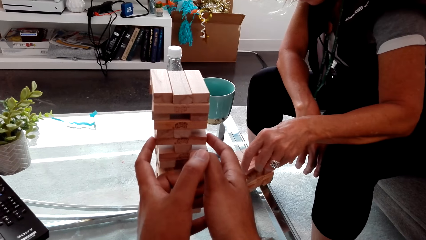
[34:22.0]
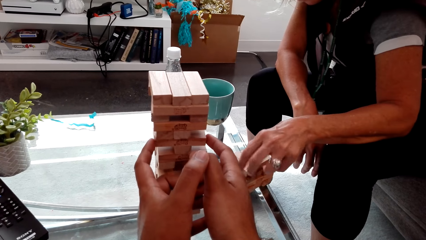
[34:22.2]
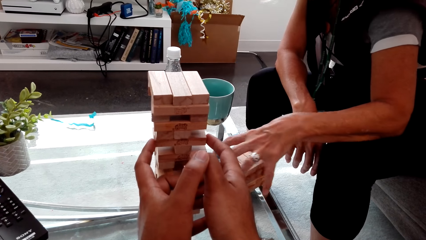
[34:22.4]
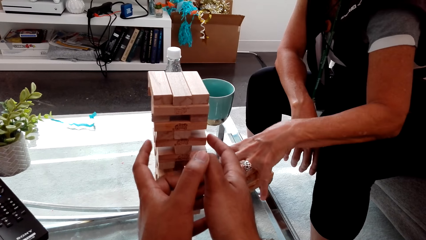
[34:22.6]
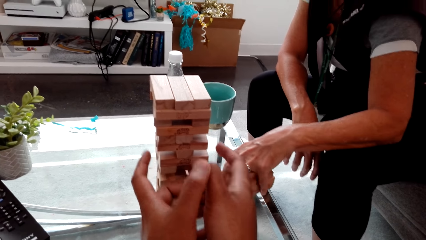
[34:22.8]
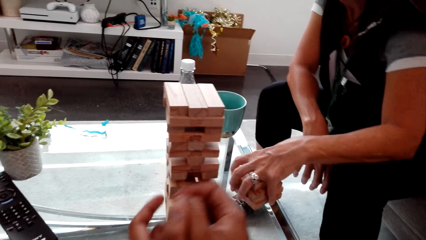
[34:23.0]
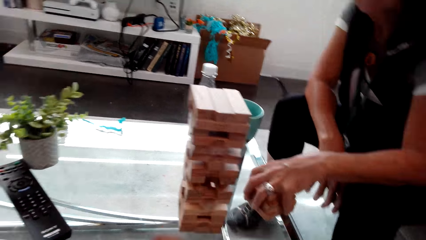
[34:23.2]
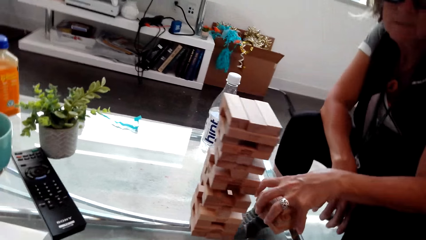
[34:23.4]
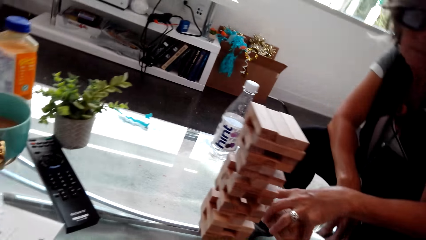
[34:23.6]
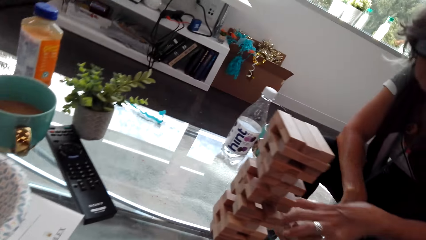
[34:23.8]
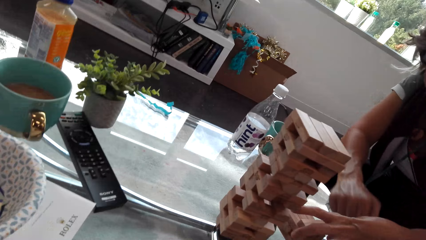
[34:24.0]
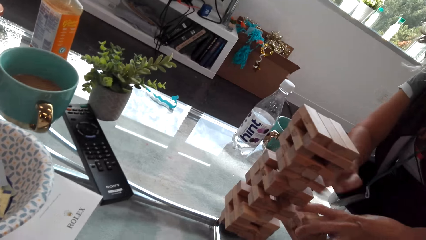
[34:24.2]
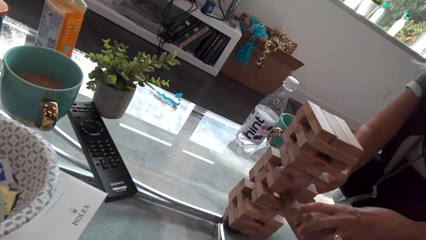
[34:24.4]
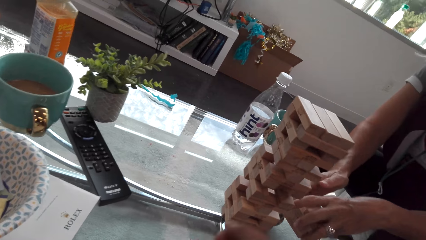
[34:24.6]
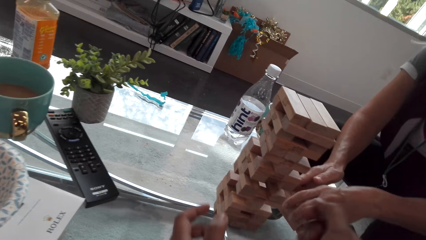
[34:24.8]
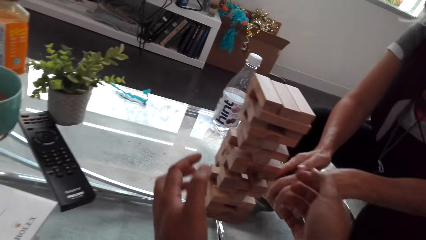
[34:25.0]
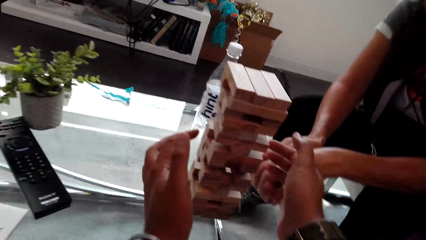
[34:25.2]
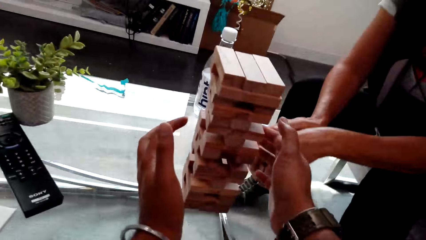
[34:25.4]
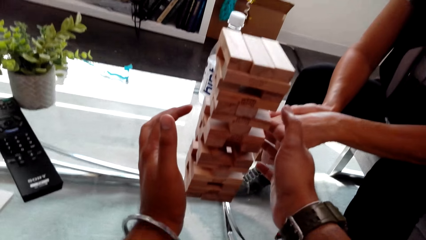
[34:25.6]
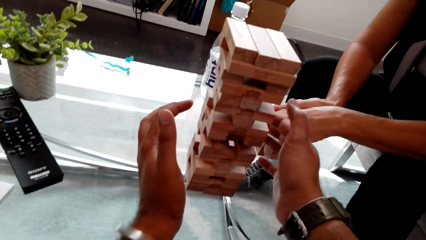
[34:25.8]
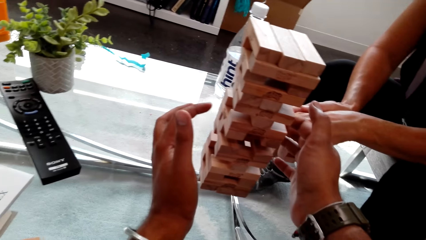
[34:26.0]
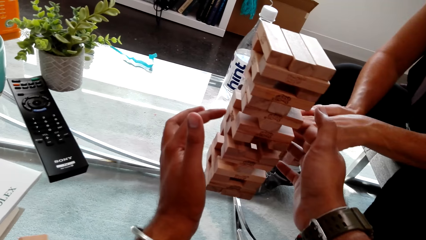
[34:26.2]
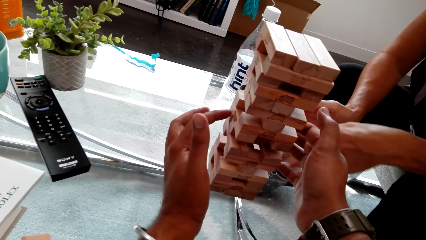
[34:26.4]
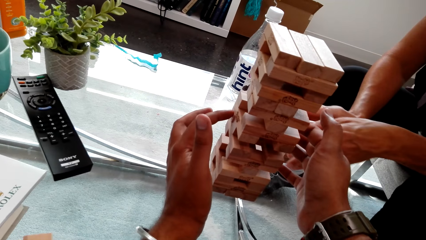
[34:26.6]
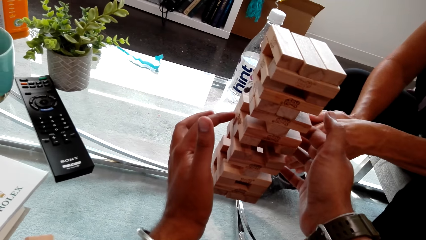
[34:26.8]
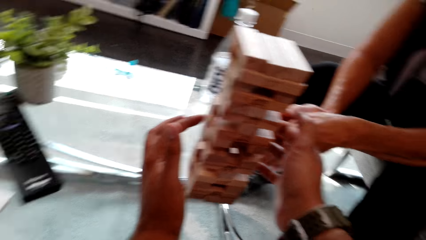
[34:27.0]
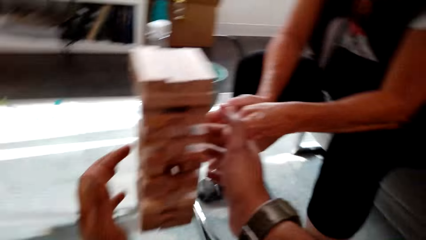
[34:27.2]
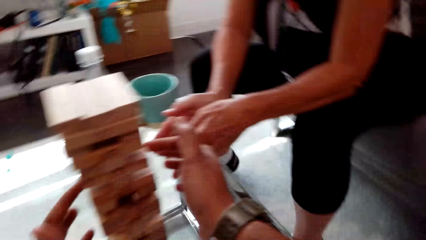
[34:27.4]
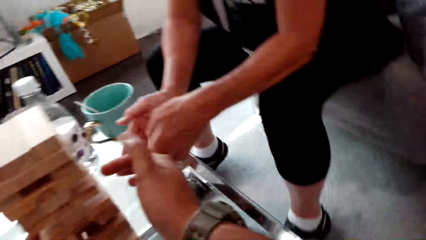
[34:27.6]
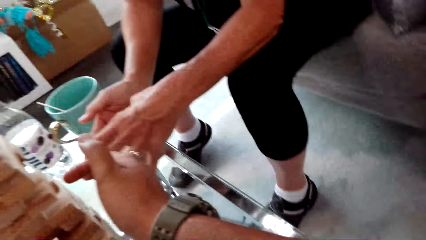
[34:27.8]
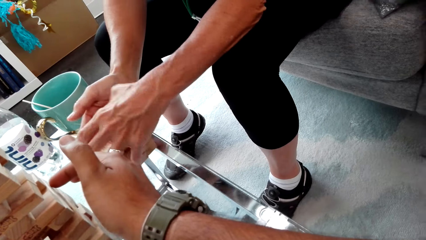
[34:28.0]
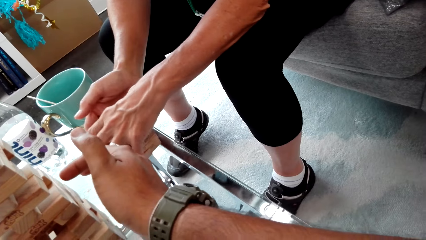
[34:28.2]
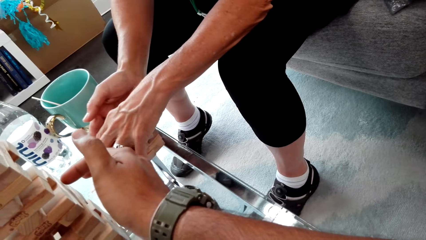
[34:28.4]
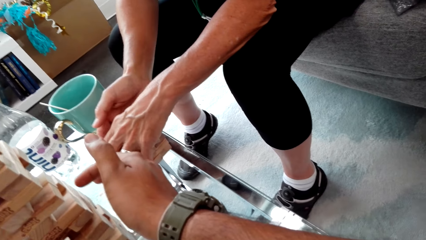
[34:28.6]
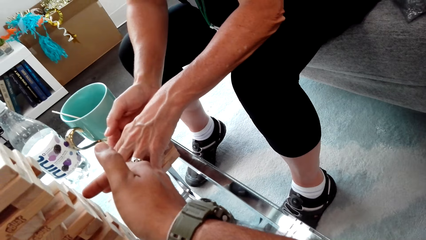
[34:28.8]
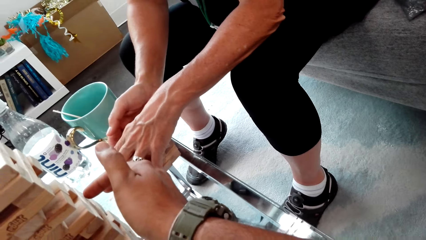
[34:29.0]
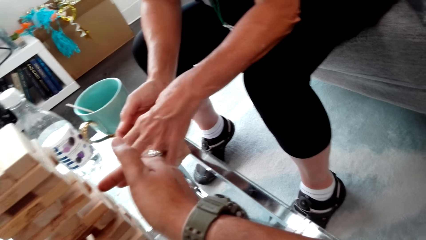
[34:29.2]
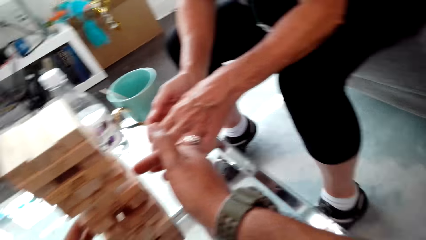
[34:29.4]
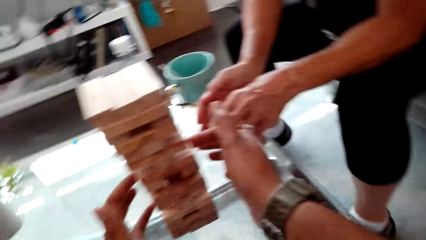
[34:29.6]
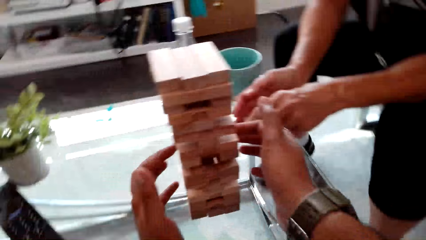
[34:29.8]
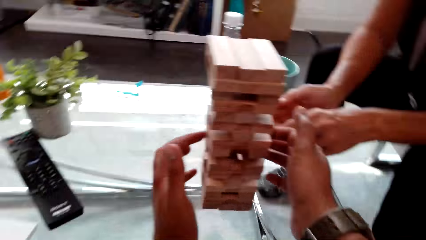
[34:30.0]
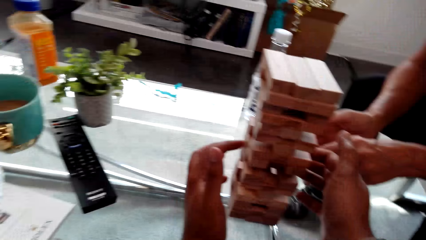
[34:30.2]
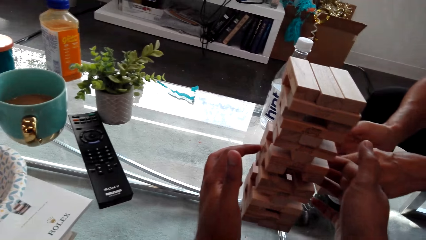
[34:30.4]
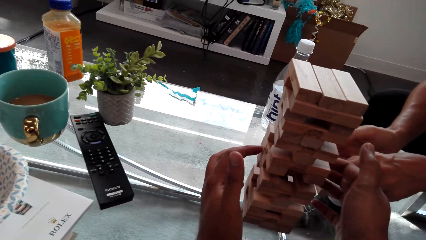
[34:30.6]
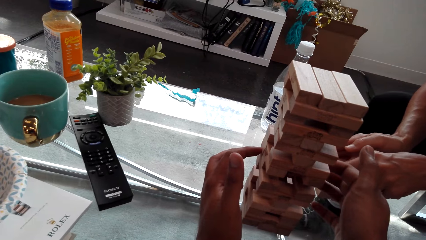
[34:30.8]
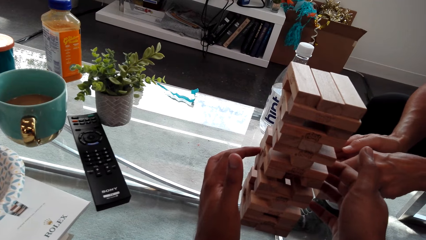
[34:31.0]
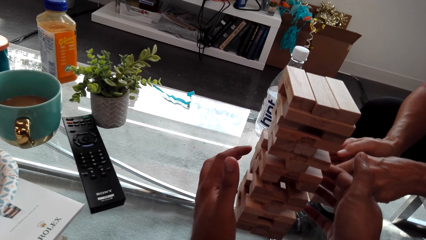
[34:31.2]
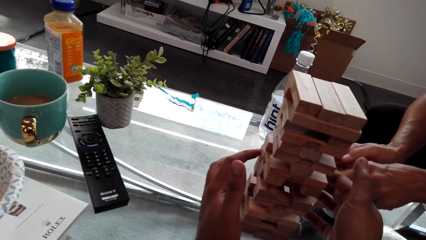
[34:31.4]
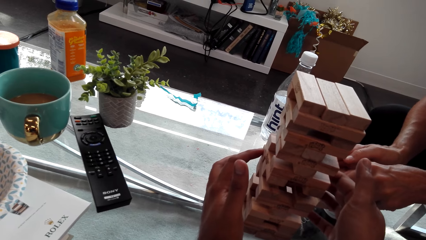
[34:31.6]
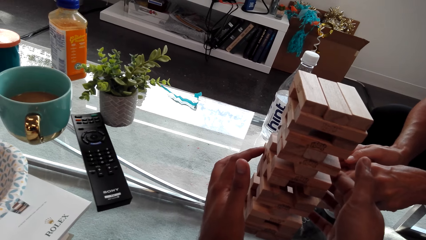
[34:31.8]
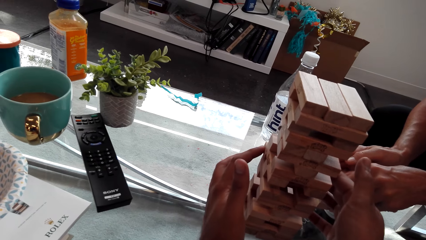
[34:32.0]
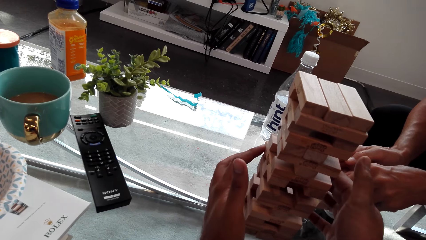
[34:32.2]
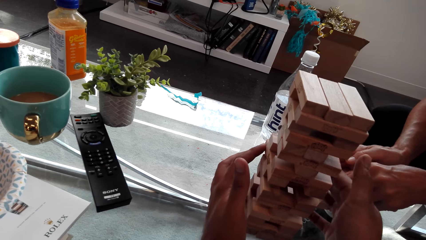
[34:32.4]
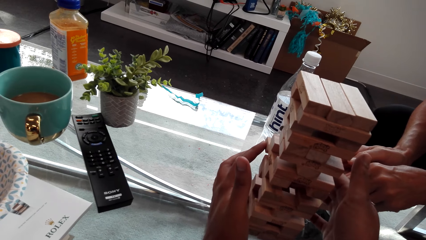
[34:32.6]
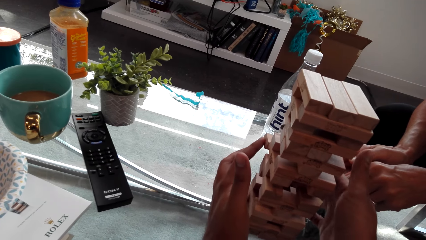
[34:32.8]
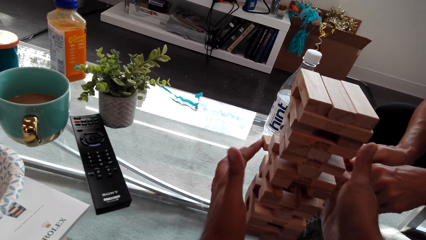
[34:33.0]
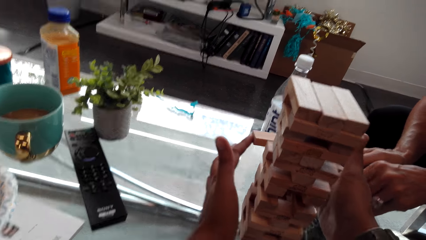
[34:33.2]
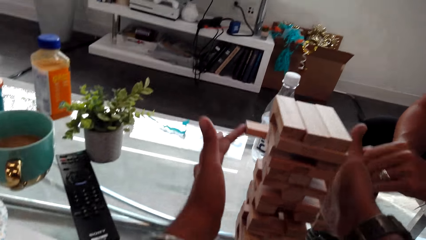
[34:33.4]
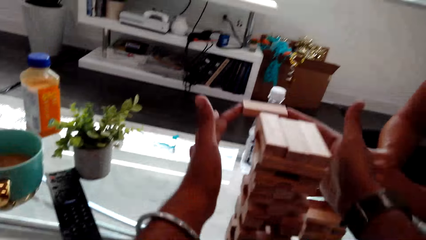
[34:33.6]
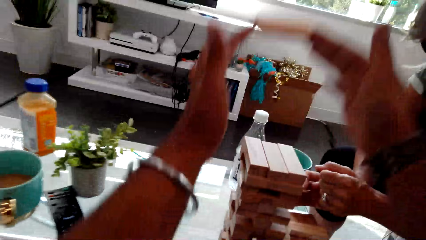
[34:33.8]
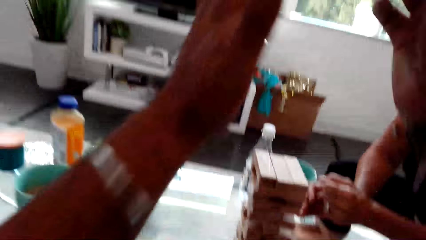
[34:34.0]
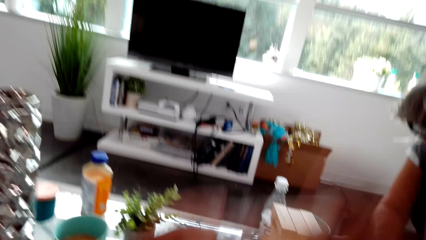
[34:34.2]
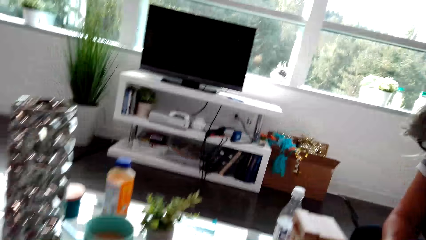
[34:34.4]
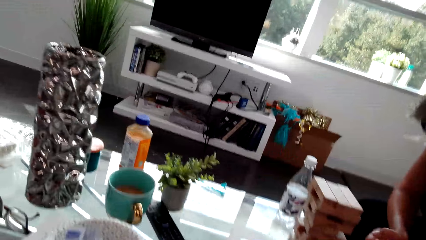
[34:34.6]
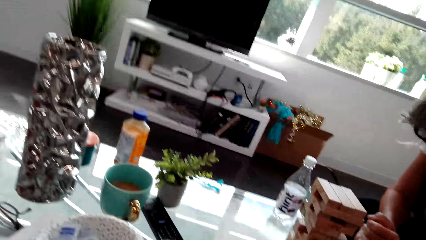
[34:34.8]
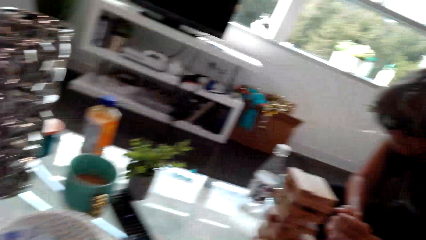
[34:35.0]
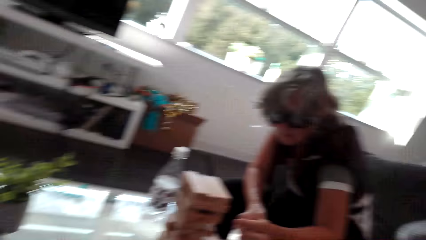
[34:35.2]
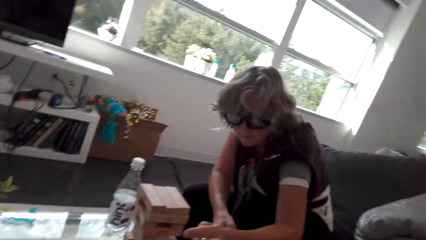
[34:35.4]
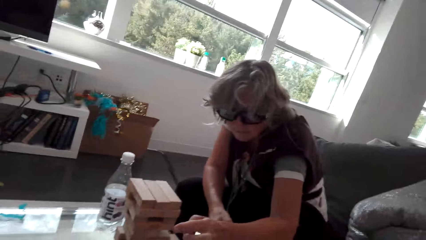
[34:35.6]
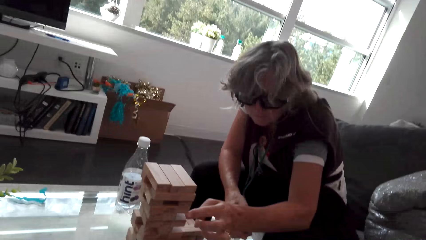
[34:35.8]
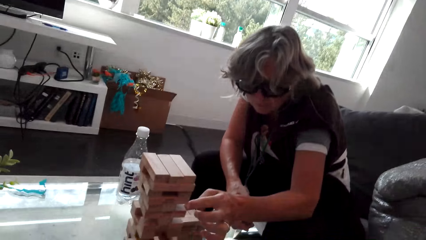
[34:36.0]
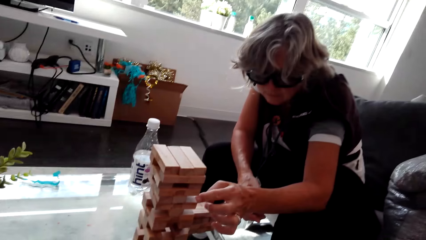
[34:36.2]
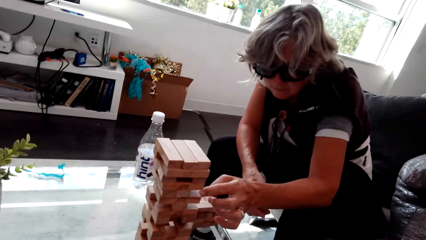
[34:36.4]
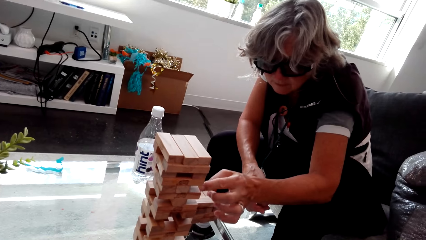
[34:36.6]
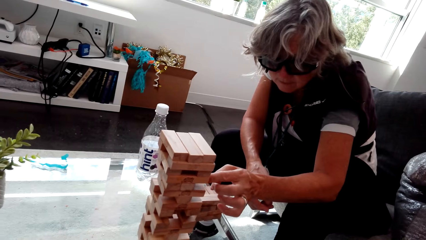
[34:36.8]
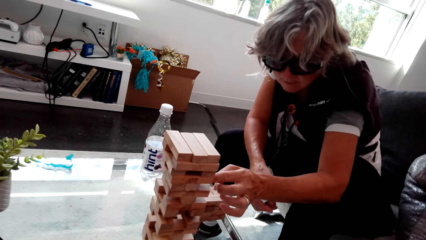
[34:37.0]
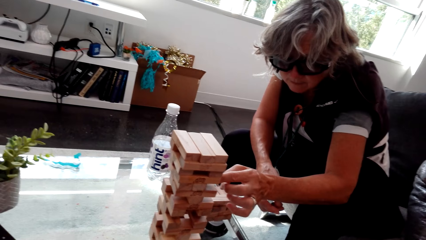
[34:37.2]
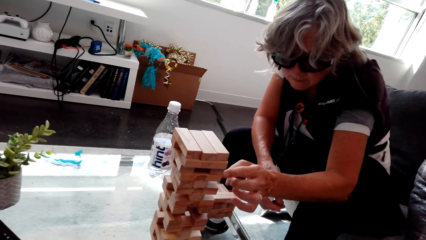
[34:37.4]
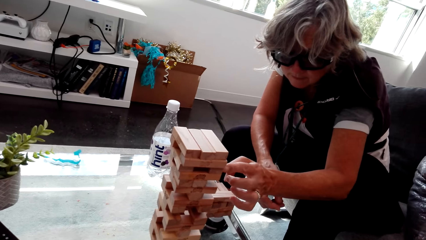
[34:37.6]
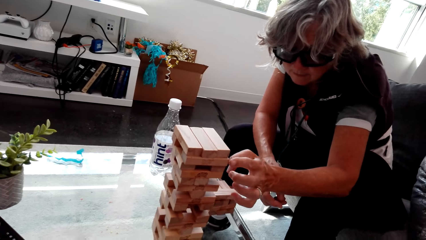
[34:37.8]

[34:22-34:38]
The camera wearer plays a brick wood game or trembling tower game. They talk. A woman plays the brick wood game. The woman arranges the trembling tower huddle on the table. The camera wearer plays the brick wood game. They look around. The woman plays the trembling tower.
